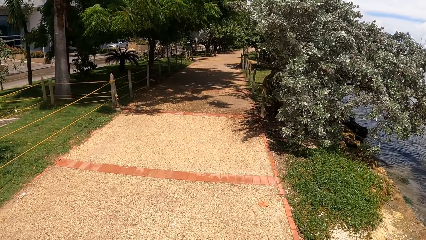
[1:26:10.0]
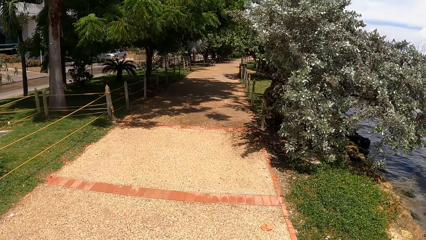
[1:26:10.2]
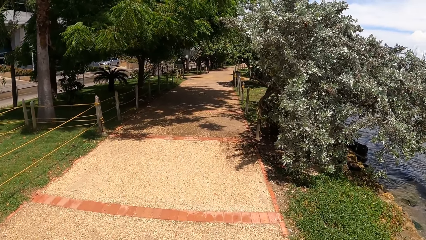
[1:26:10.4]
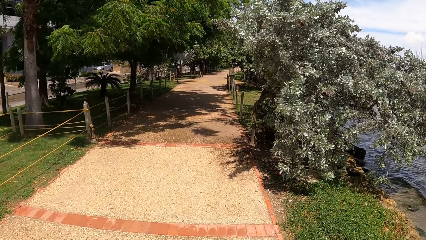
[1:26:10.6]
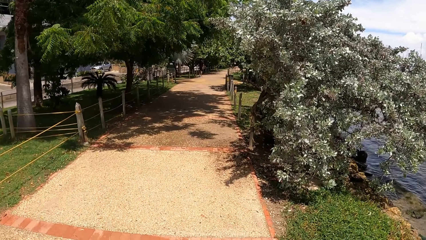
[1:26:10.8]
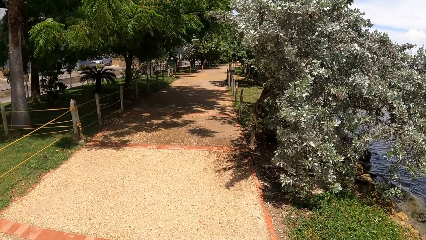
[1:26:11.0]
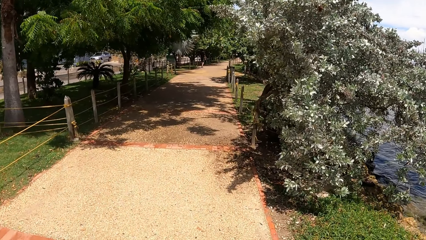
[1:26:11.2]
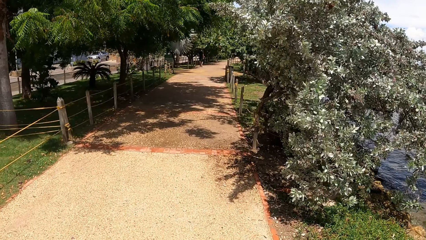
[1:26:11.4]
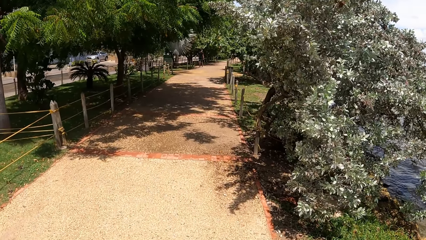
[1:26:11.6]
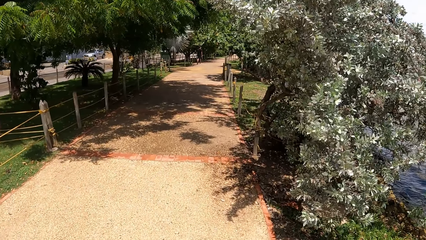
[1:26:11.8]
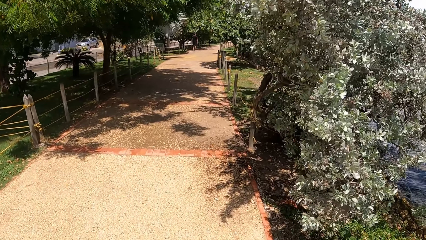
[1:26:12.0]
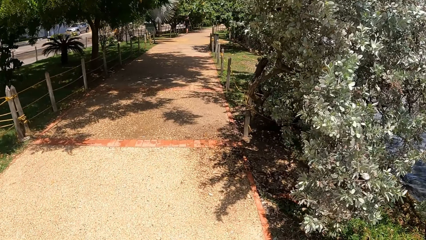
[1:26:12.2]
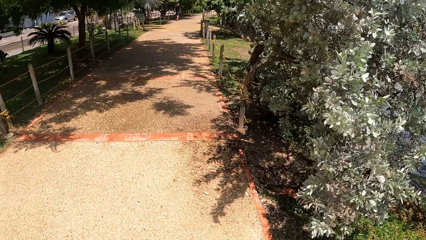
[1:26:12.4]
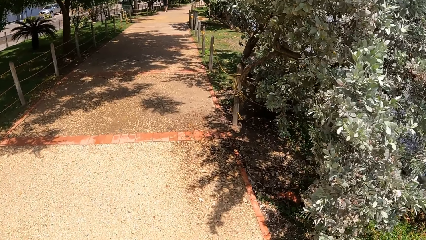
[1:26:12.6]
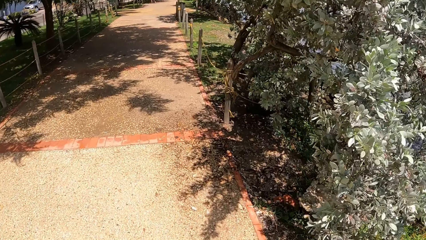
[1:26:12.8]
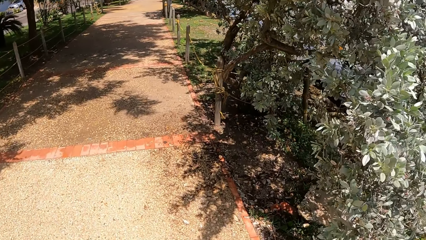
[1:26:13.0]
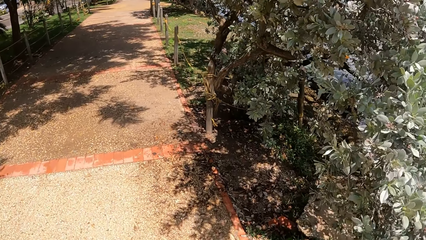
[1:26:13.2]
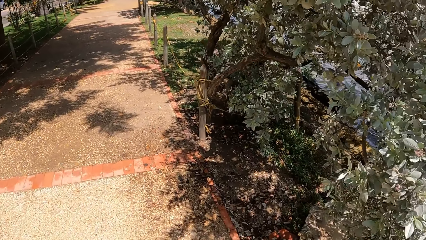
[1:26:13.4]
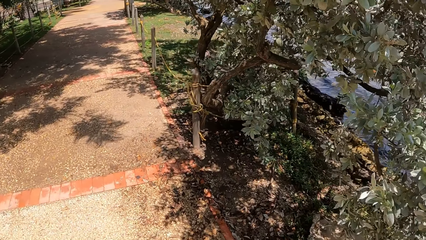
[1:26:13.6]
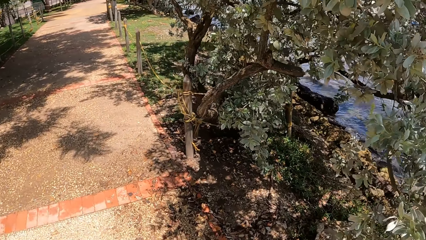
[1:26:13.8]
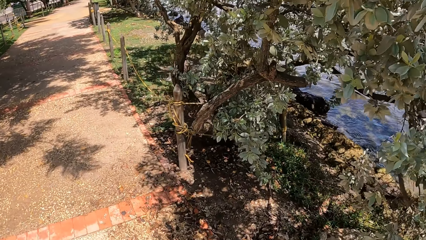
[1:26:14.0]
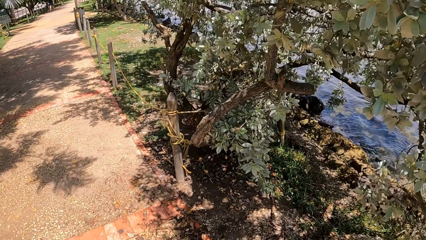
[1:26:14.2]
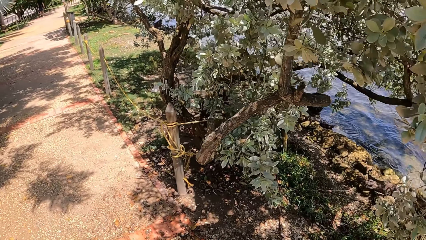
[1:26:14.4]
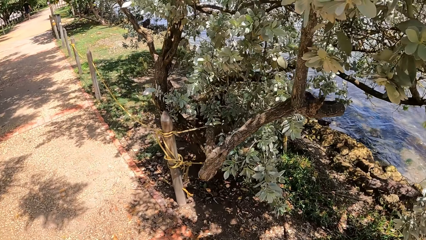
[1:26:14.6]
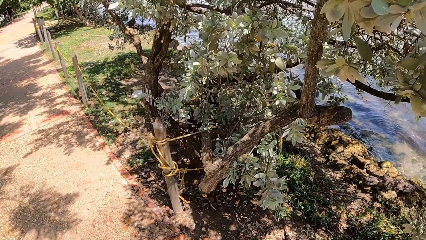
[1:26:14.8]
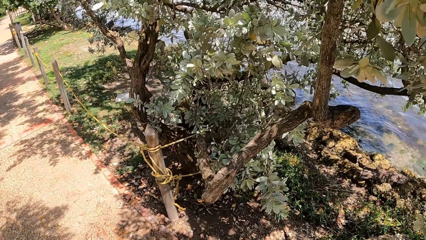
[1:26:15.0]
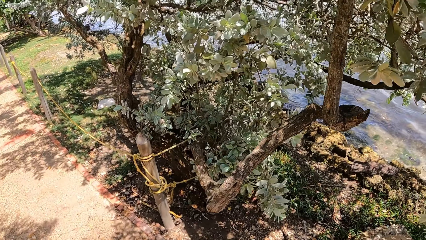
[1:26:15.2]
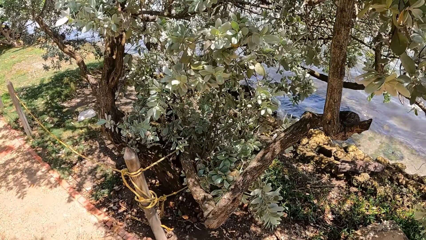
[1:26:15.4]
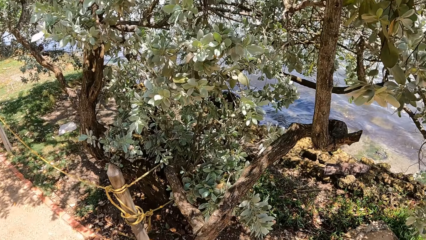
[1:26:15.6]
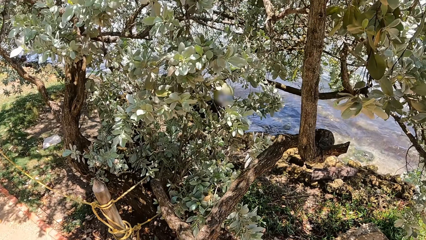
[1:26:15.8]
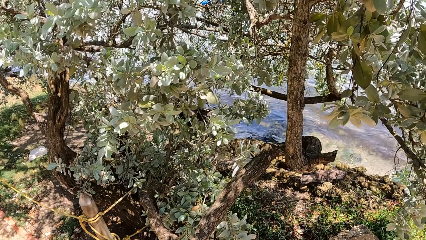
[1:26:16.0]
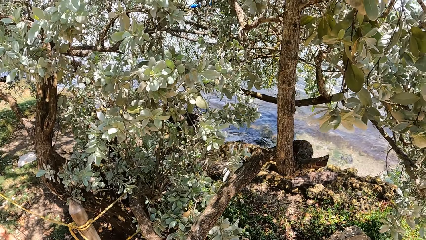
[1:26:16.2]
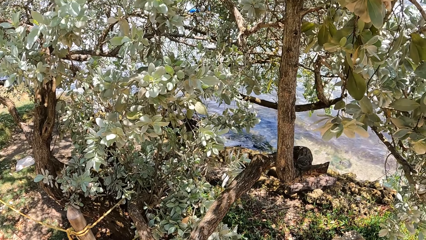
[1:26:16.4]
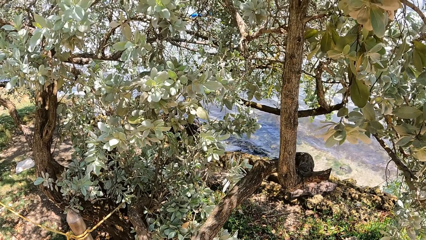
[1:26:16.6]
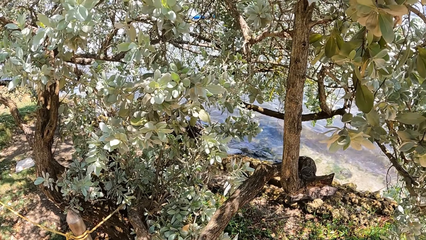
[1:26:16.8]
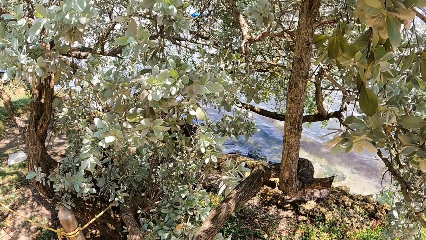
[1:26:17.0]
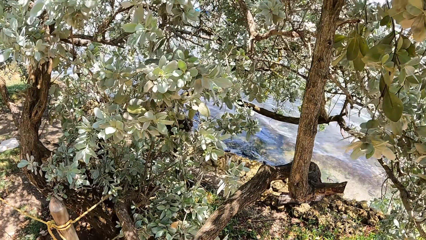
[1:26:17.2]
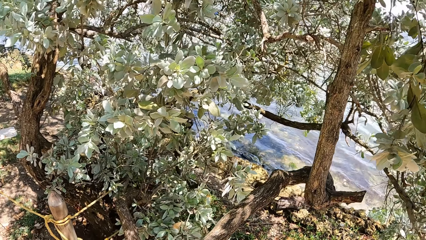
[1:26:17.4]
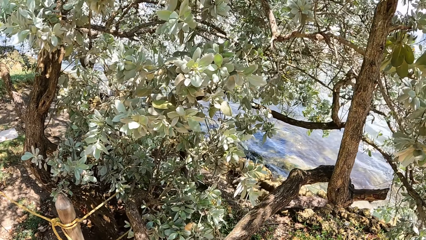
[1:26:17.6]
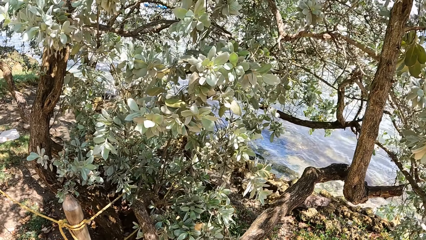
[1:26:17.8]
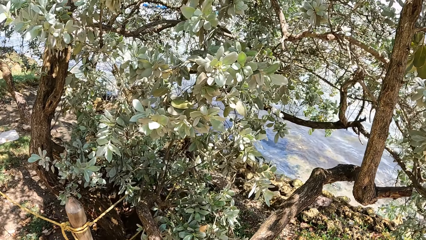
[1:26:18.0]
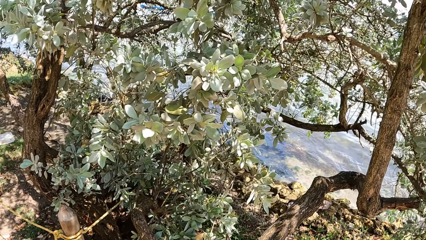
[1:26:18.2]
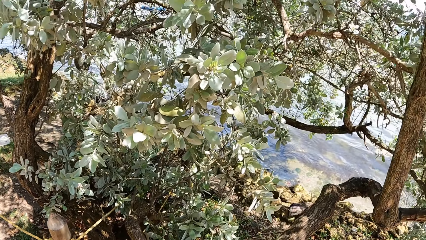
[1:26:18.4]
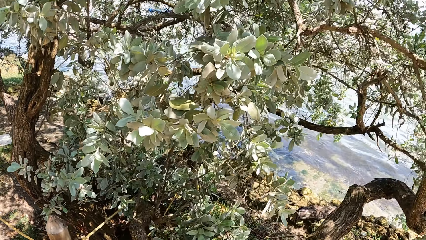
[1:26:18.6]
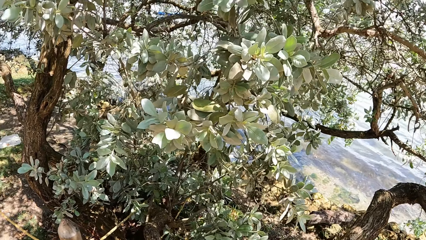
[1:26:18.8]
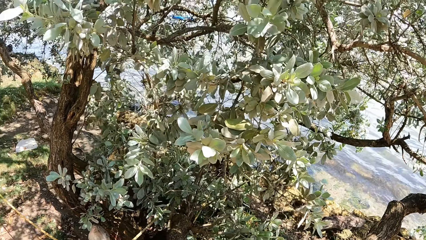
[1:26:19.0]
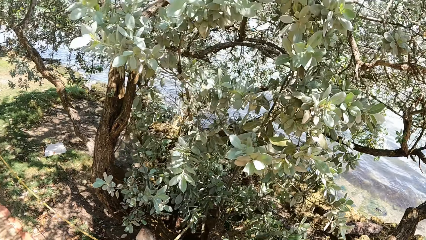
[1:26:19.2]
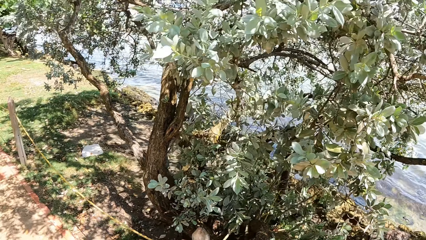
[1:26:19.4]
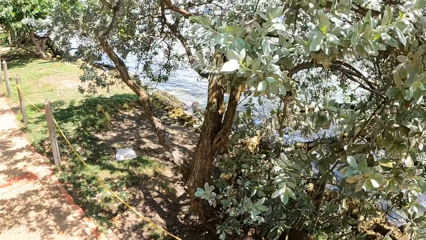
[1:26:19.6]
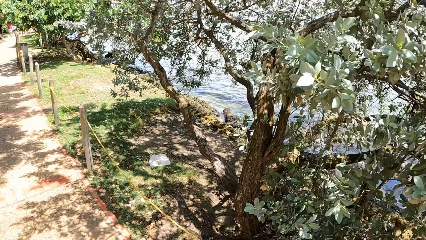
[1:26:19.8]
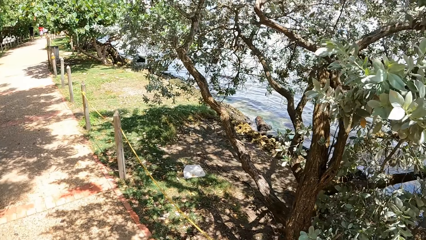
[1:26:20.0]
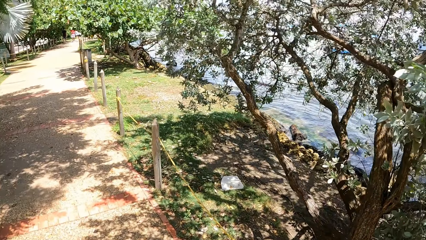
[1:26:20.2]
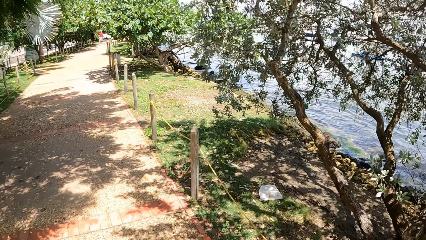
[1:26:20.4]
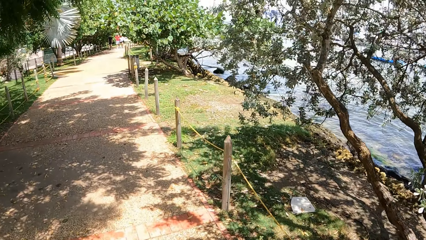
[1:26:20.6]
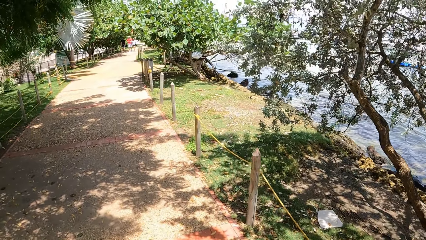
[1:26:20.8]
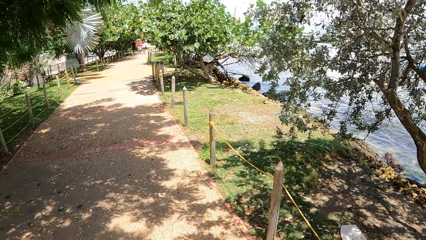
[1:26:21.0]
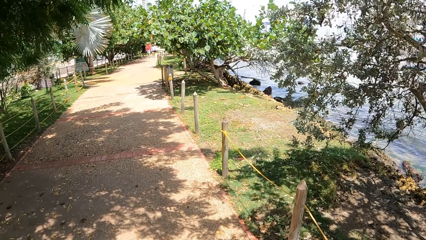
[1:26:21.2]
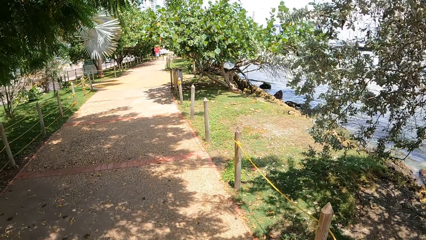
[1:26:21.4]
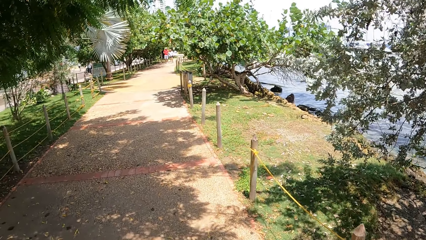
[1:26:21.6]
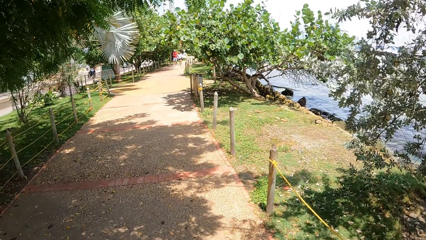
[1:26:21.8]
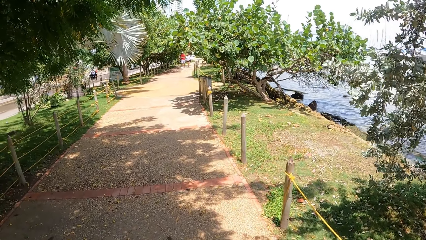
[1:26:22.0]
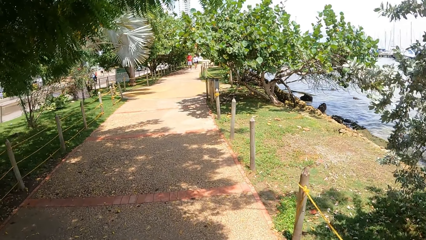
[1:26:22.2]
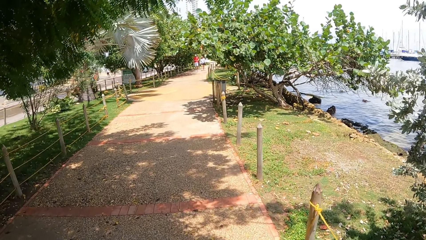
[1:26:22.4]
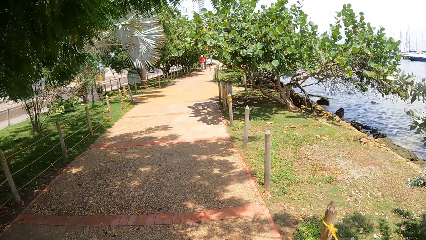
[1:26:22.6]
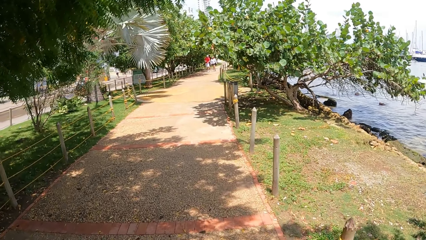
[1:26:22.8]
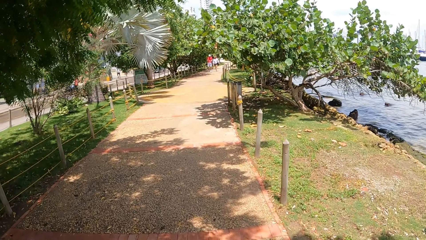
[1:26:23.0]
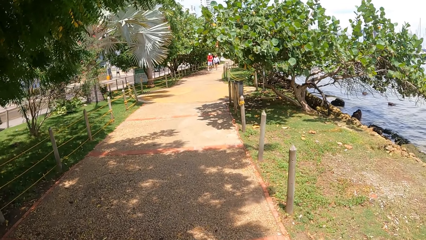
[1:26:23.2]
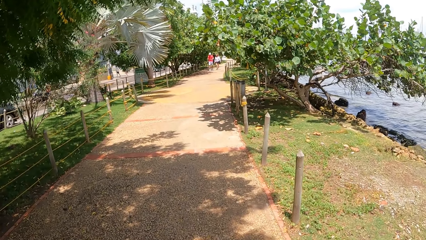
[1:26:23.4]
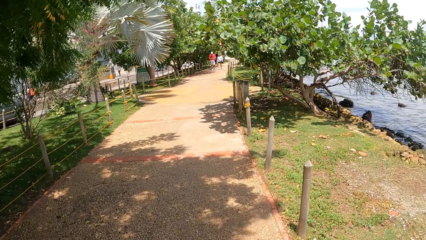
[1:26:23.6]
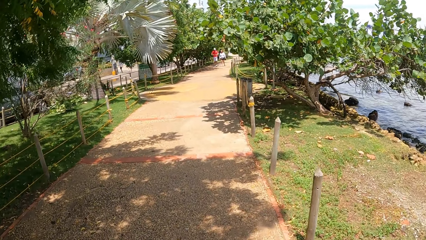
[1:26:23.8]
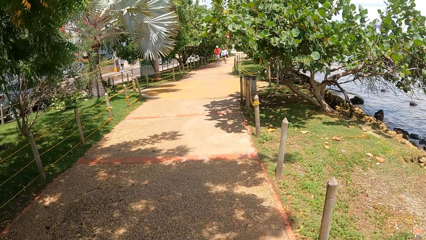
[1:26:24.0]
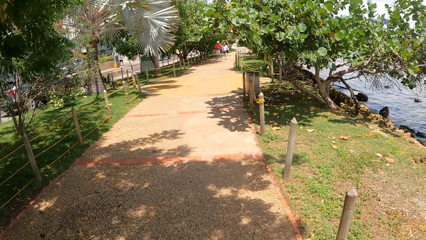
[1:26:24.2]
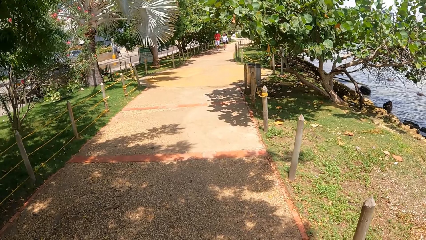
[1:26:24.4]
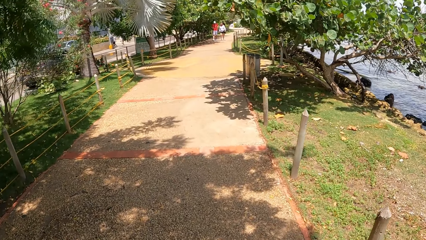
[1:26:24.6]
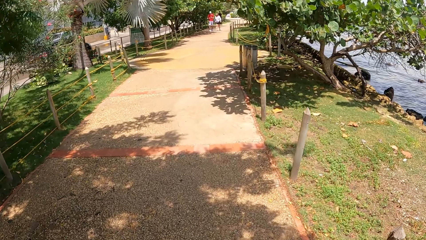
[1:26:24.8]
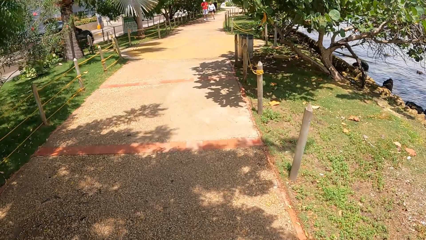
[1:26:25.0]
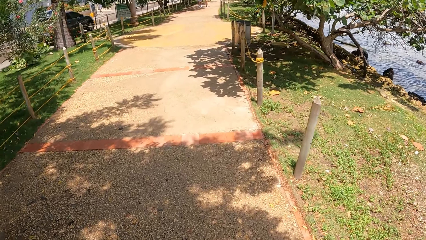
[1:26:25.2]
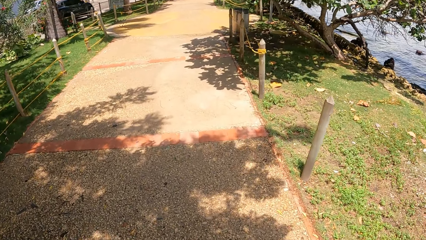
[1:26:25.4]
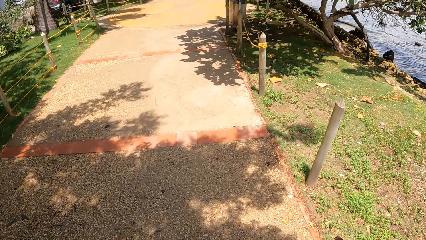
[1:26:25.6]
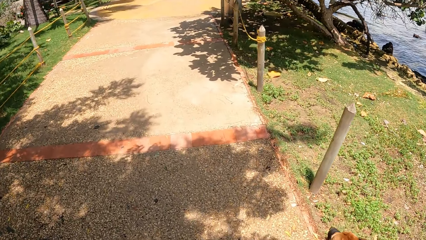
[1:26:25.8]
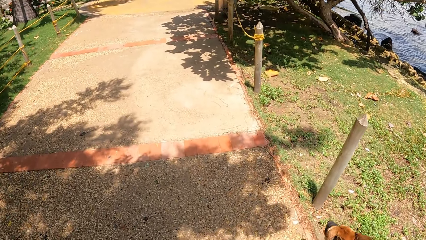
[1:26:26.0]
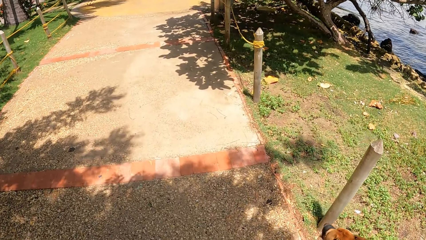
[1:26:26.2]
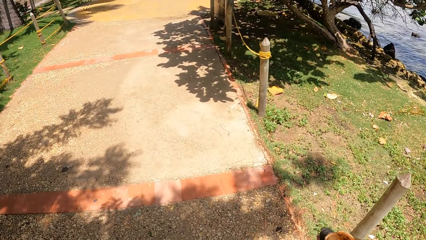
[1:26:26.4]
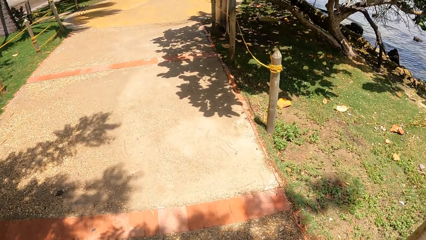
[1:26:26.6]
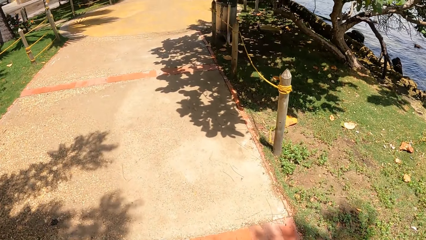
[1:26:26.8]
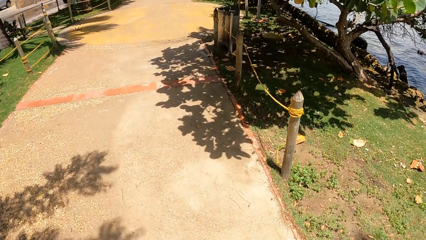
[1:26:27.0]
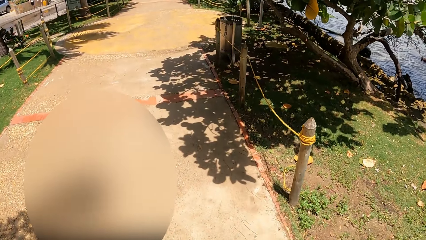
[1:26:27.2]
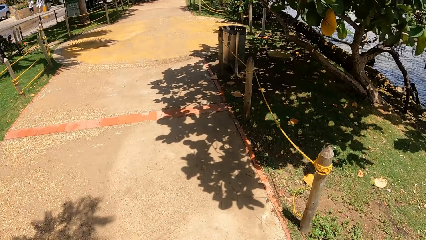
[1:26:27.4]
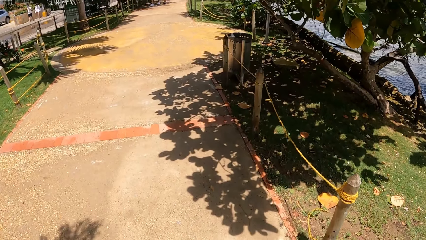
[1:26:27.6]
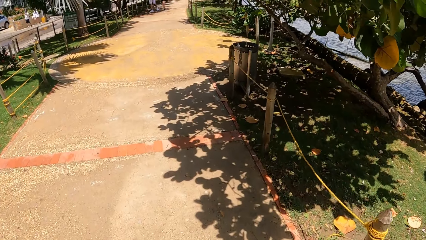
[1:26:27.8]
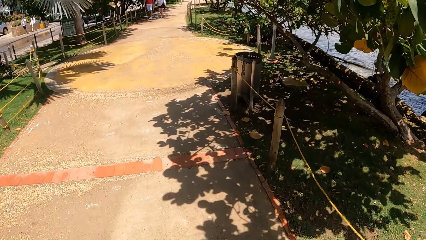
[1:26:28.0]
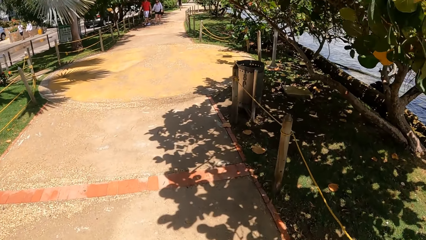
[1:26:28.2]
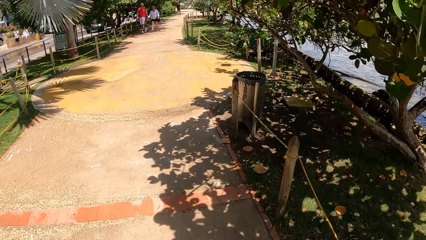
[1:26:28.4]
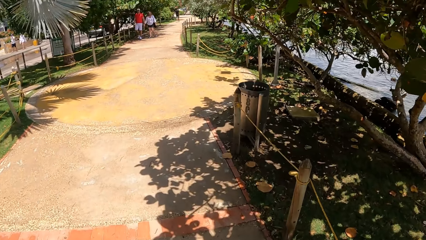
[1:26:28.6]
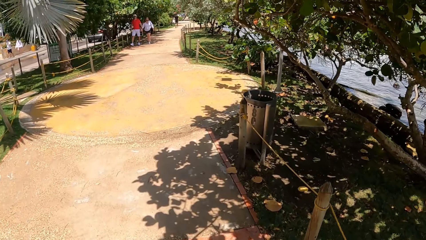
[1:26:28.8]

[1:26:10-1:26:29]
The camera wearer stares at the trees. They stop walking. They walk with the dog on the sidewalk.
